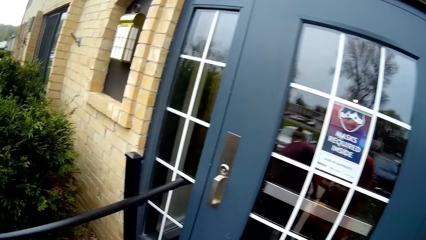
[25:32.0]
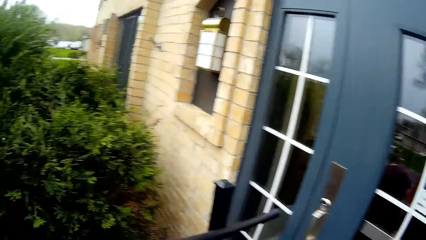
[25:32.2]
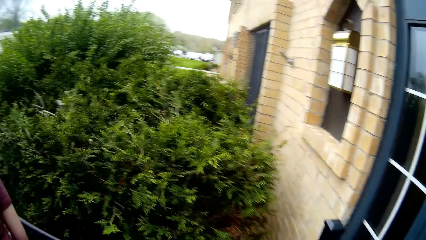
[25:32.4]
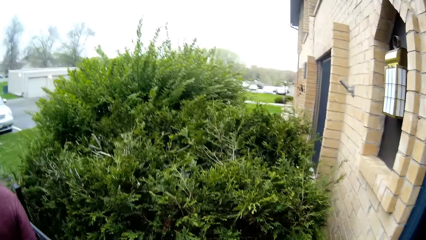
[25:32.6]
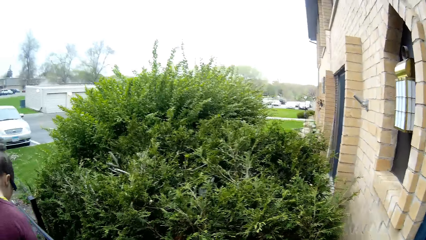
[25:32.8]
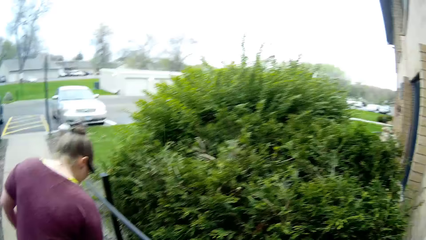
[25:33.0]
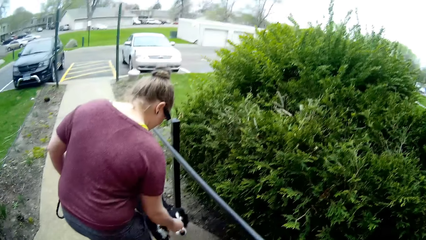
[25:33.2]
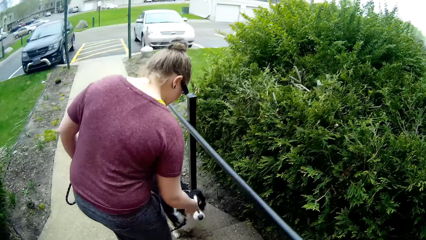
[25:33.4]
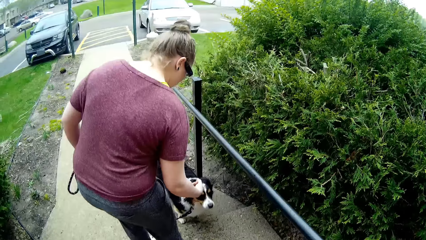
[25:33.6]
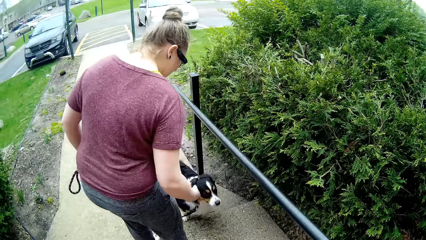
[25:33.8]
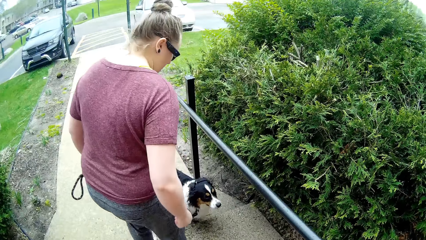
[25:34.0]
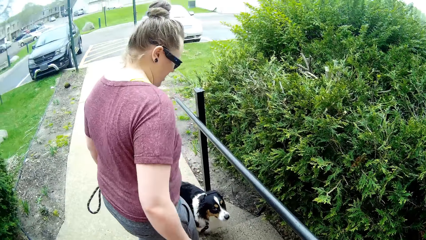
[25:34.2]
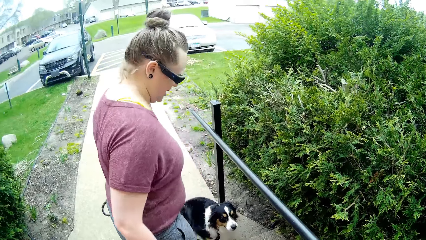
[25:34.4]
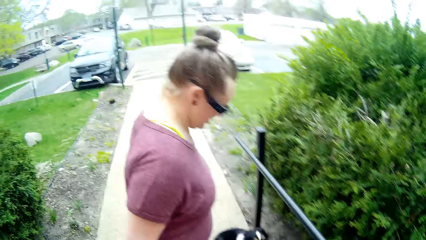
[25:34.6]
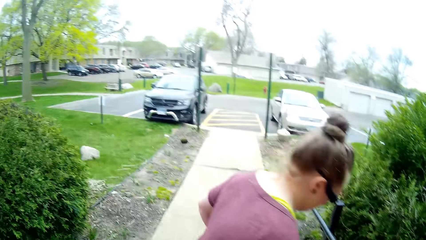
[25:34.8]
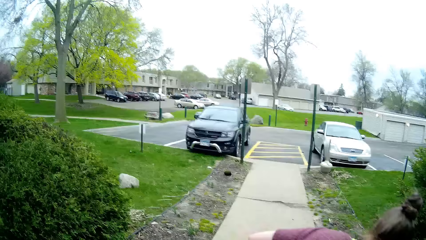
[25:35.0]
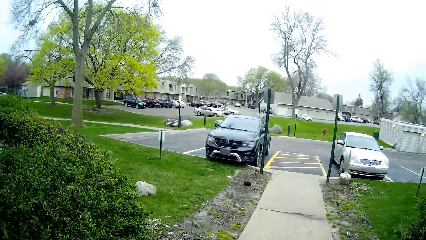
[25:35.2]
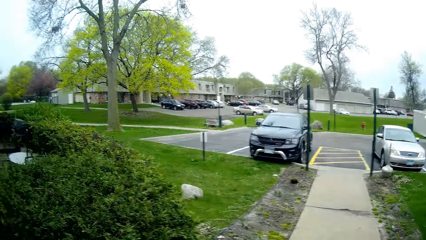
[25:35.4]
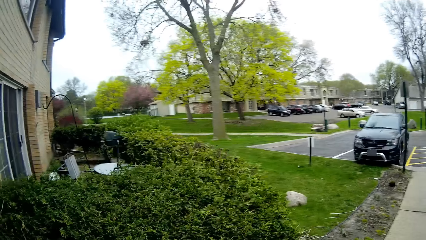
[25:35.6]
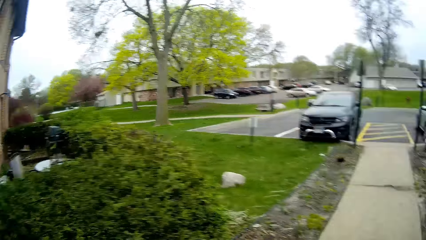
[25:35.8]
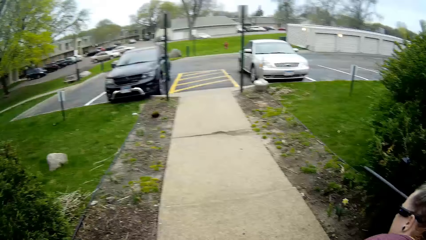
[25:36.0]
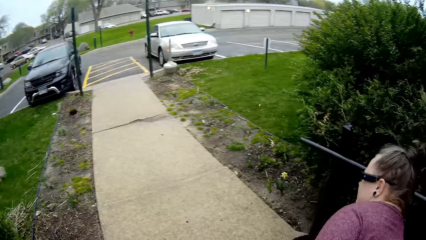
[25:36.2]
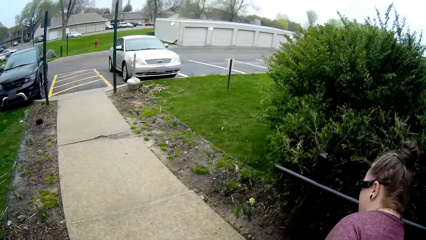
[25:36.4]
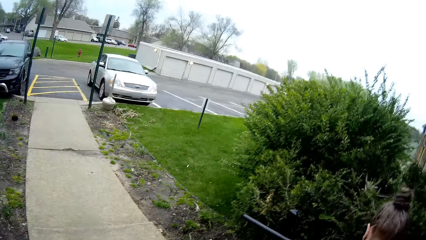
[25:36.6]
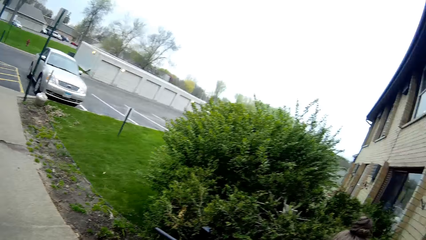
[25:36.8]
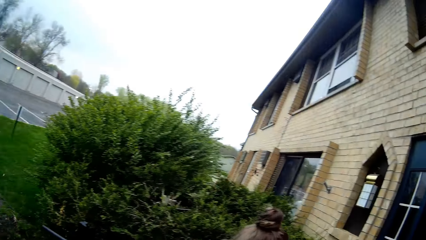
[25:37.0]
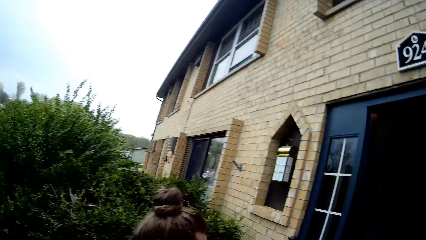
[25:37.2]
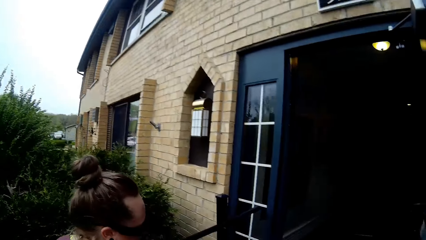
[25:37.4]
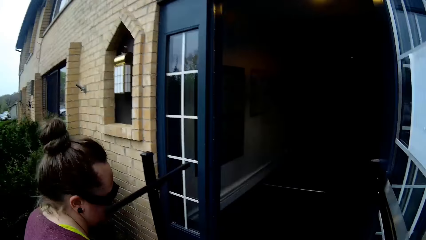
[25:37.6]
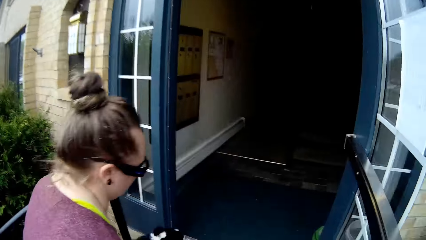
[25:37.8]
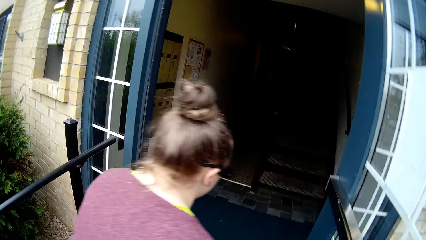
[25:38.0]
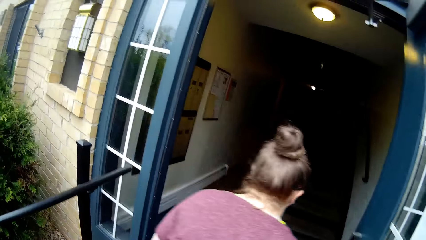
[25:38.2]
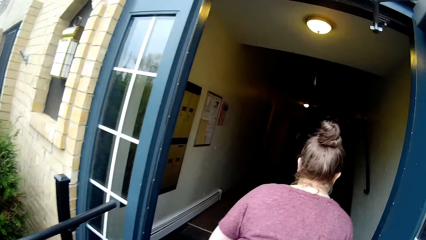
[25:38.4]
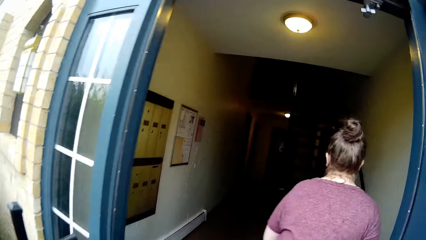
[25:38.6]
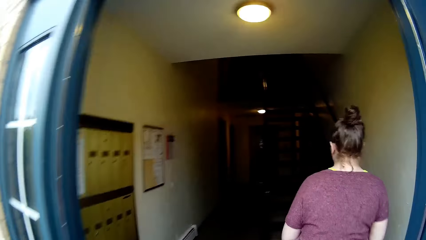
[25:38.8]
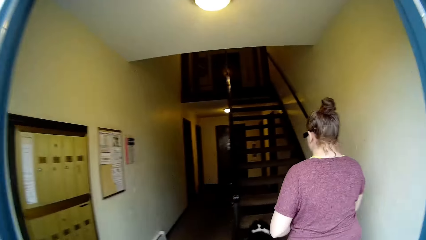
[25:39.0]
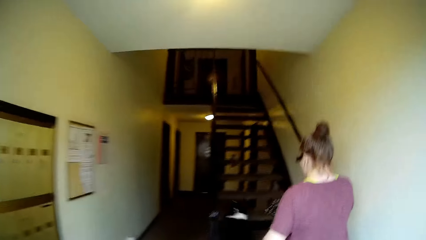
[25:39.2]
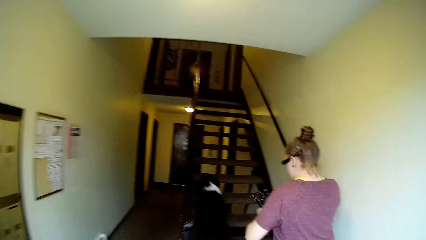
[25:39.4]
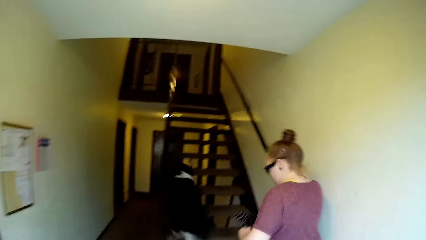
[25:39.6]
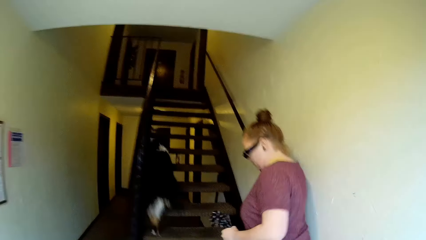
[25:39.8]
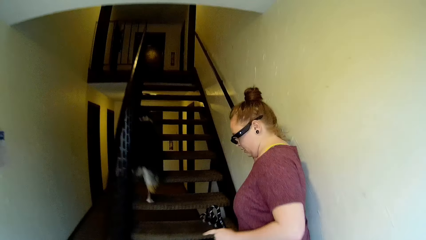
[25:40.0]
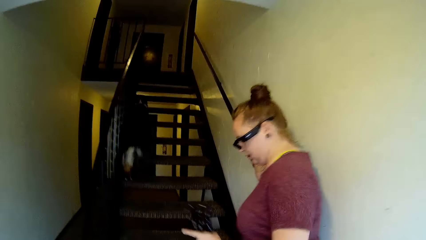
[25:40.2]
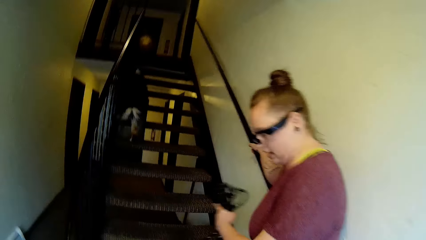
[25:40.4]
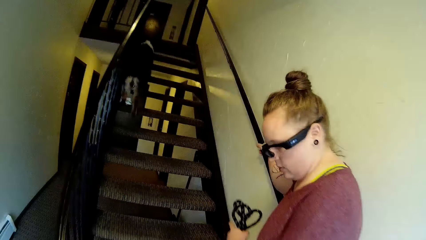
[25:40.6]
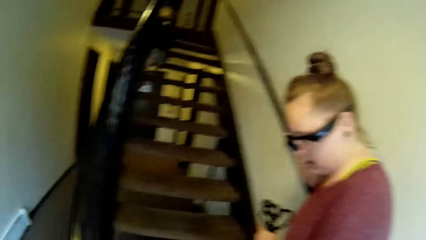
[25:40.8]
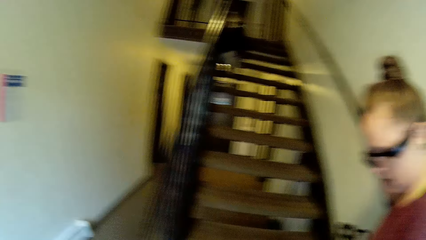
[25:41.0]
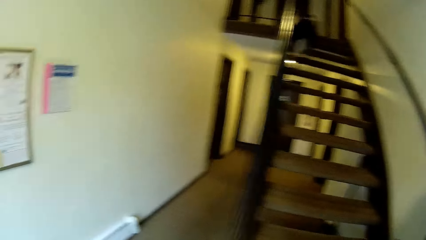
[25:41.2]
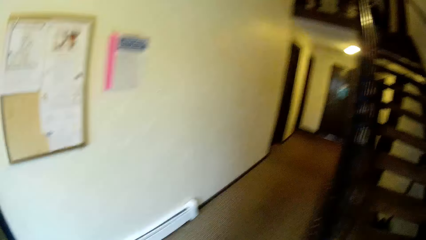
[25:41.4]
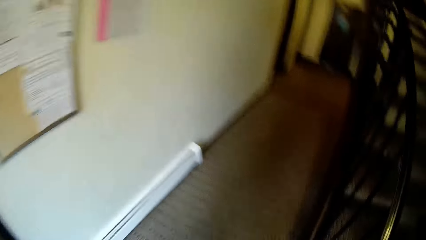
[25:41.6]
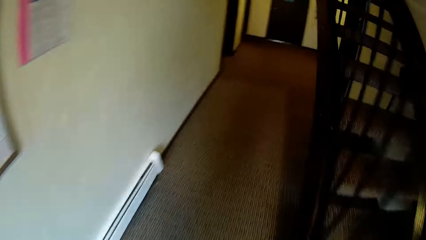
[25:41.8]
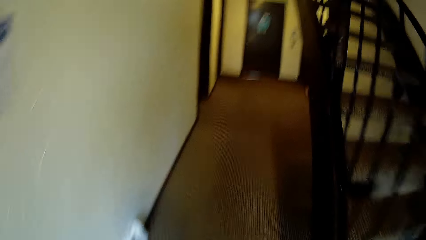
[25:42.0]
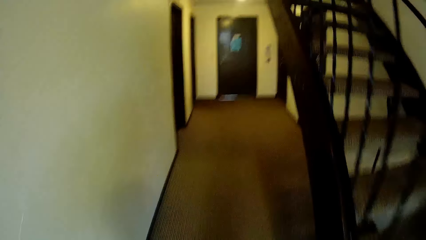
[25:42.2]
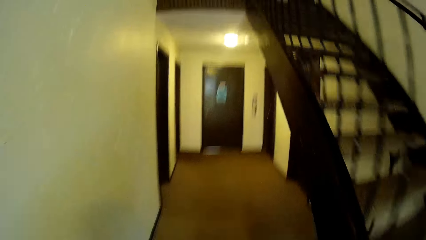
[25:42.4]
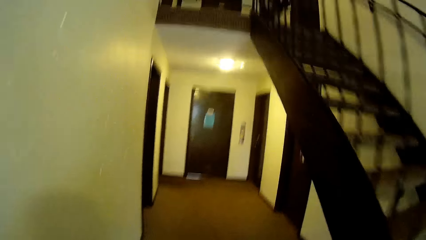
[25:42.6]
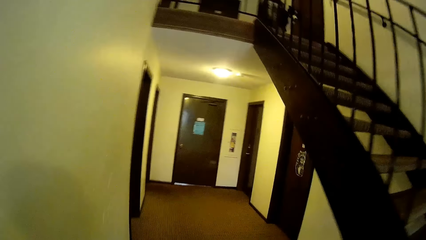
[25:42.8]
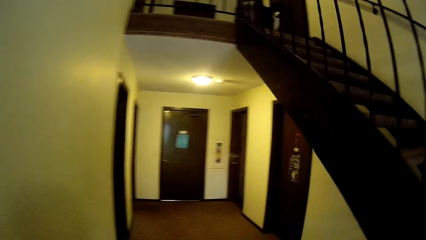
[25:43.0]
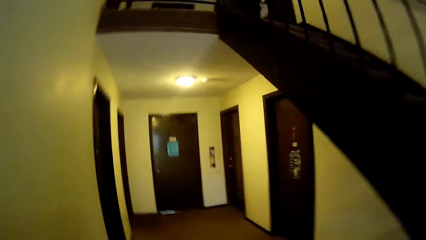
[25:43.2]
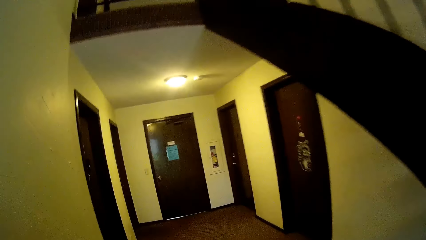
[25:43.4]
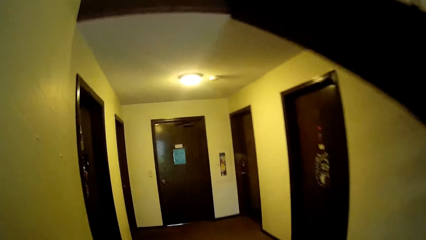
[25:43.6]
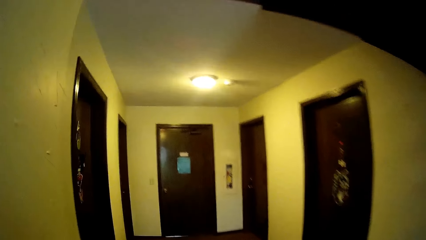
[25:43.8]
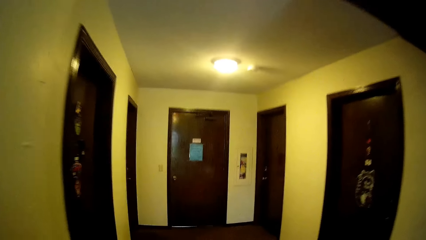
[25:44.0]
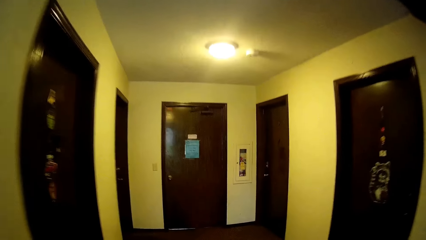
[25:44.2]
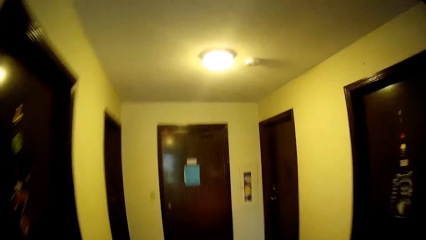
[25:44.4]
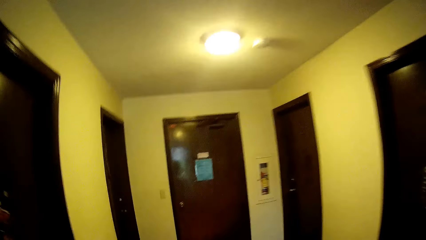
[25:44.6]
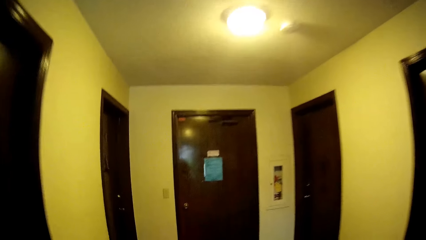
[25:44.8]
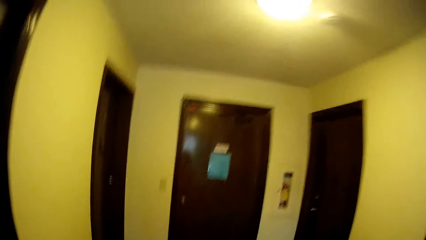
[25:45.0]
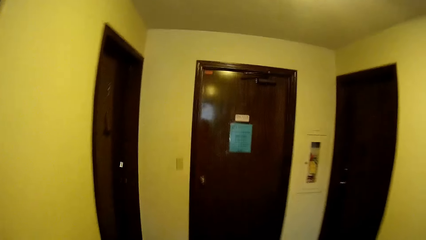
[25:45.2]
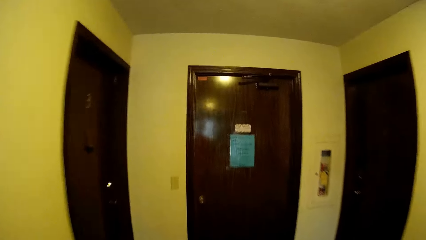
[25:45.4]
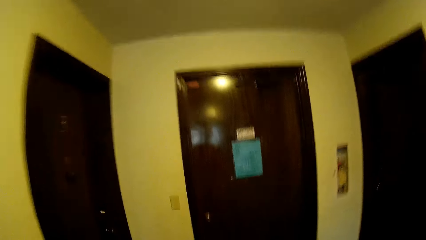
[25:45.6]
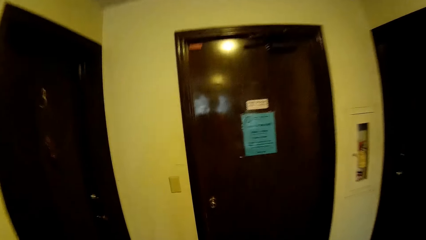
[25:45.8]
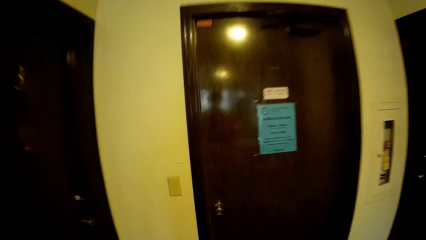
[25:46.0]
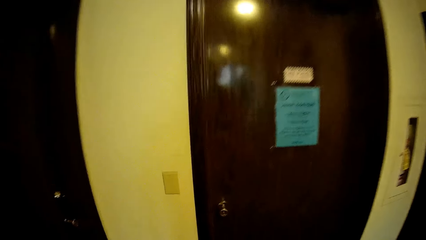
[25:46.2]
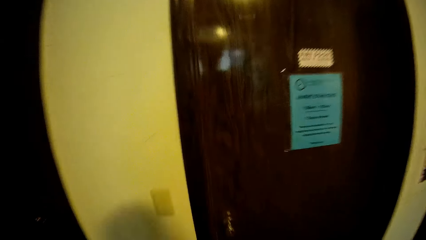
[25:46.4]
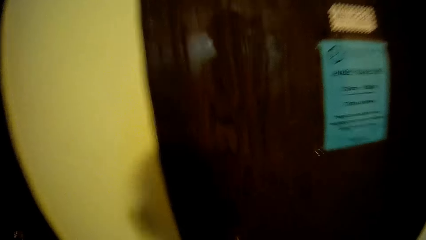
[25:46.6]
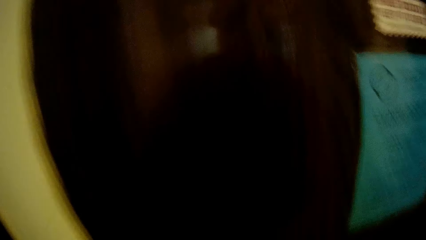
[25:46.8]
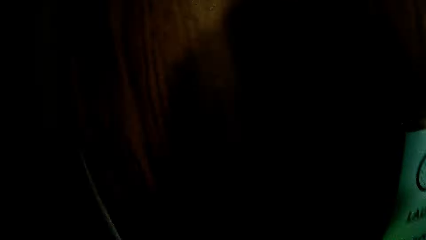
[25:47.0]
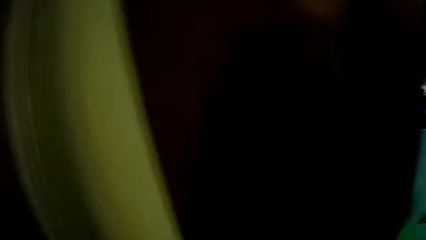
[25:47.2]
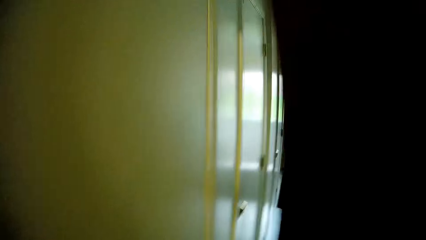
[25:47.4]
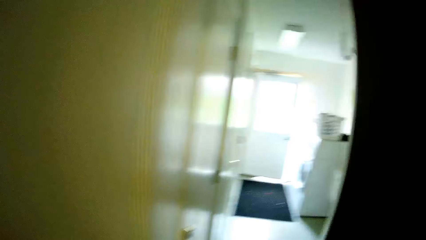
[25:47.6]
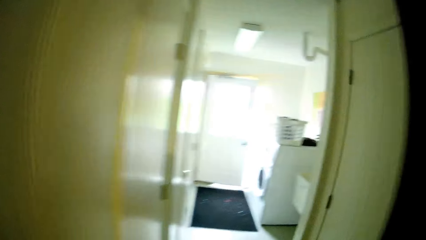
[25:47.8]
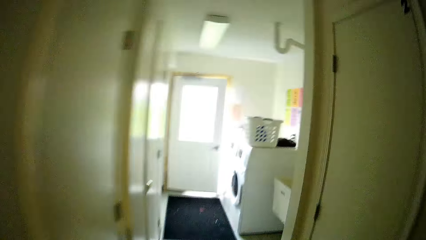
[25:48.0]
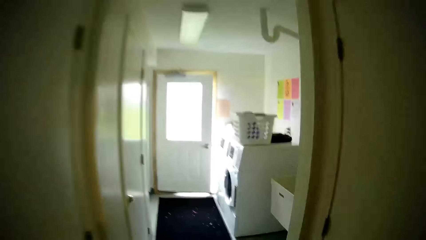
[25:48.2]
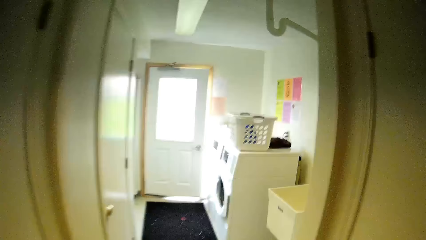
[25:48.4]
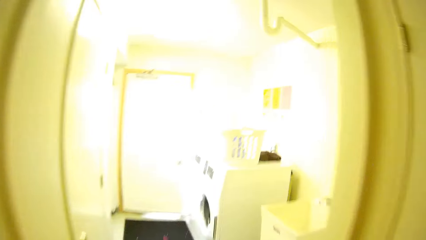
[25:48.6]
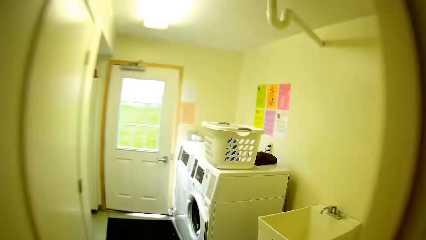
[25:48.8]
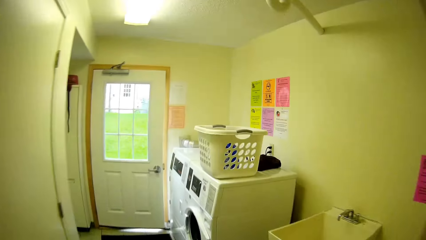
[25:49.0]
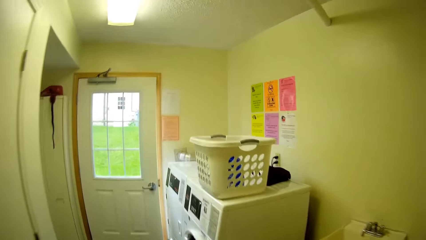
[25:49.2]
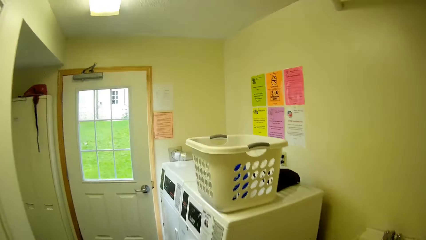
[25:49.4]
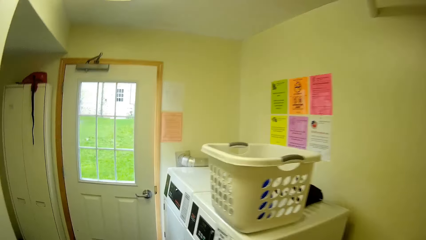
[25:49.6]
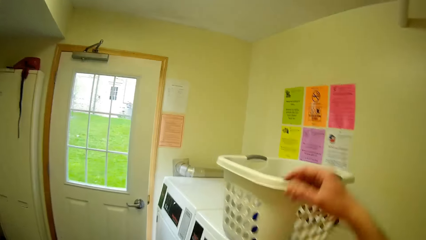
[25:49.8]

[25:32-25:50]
The woman unleashes the dog. The camera wearer walks in the house. The dog climbs up the staircase. The woman holds the leash in her left hand. The camera wearer opens a door with his right hand.
